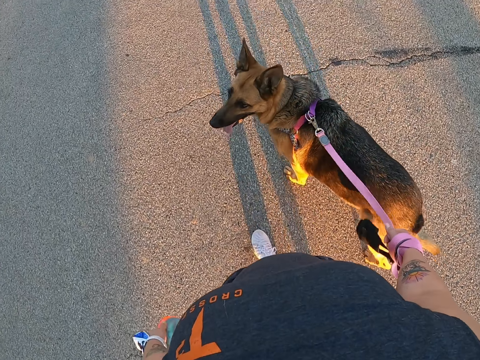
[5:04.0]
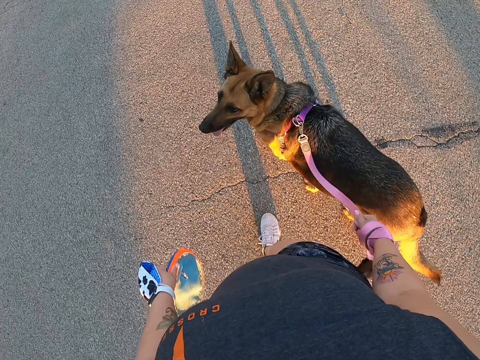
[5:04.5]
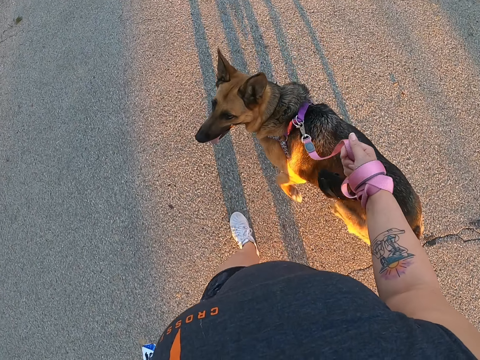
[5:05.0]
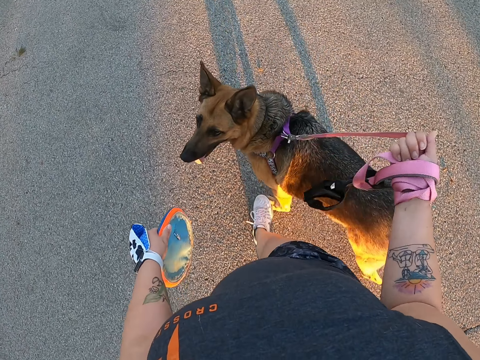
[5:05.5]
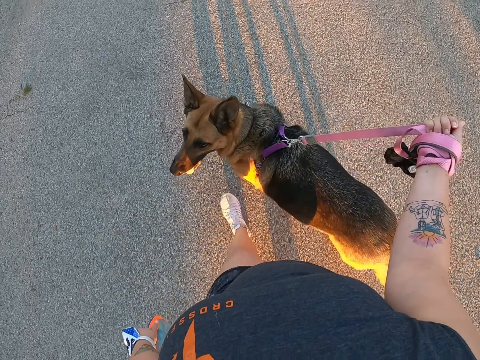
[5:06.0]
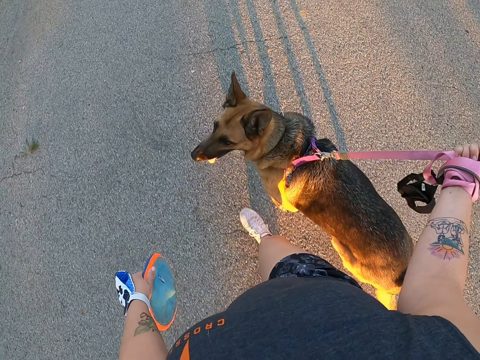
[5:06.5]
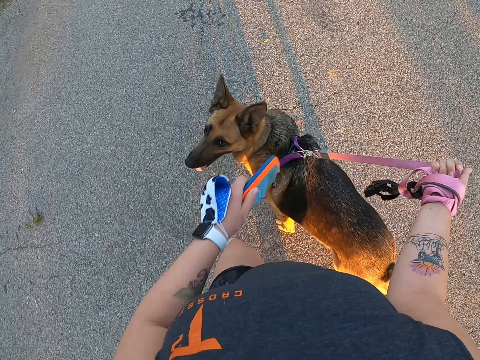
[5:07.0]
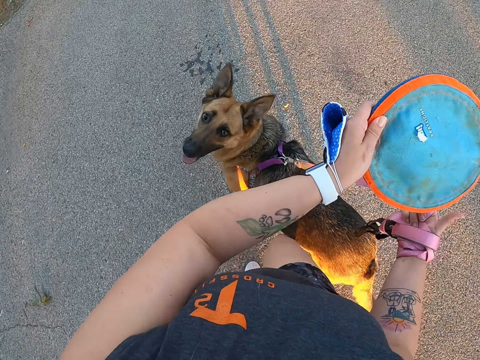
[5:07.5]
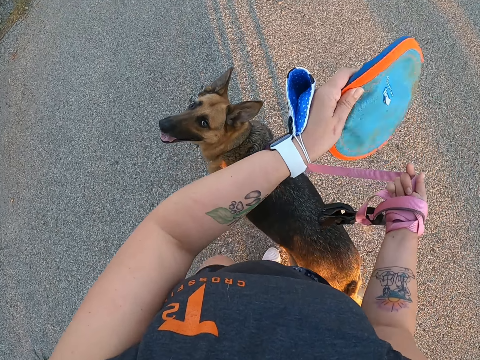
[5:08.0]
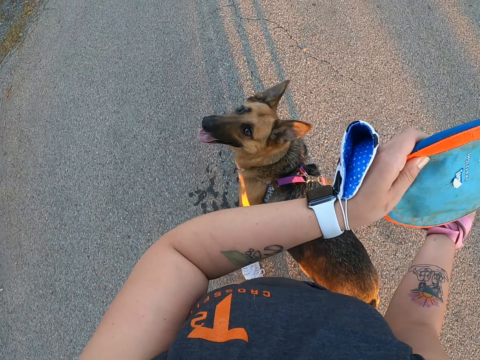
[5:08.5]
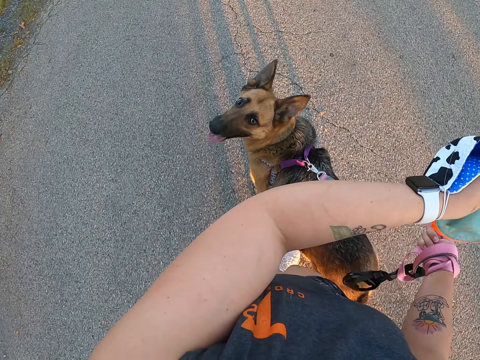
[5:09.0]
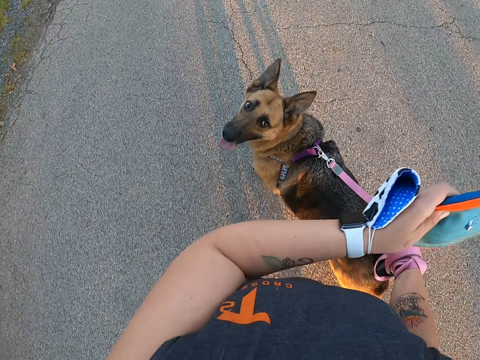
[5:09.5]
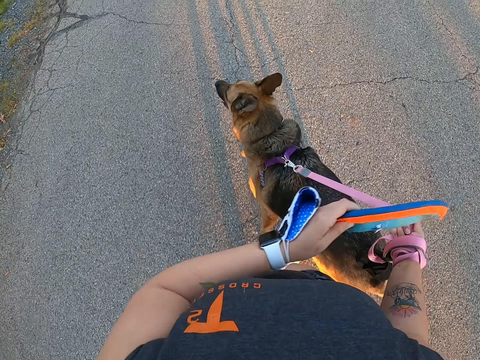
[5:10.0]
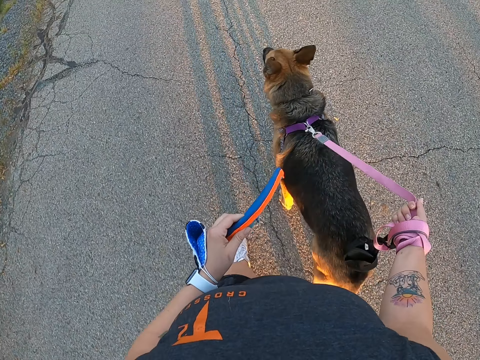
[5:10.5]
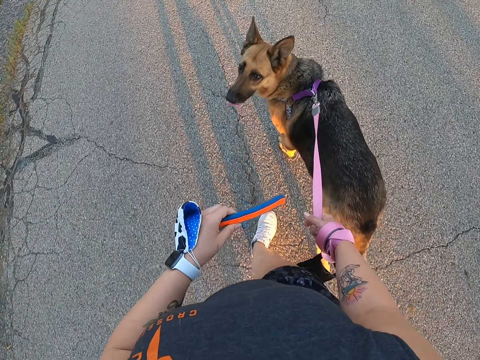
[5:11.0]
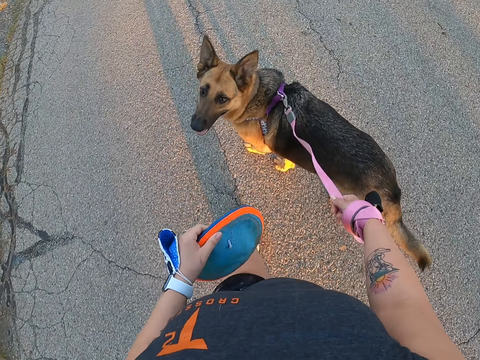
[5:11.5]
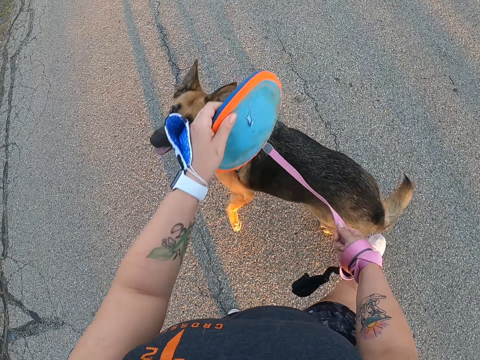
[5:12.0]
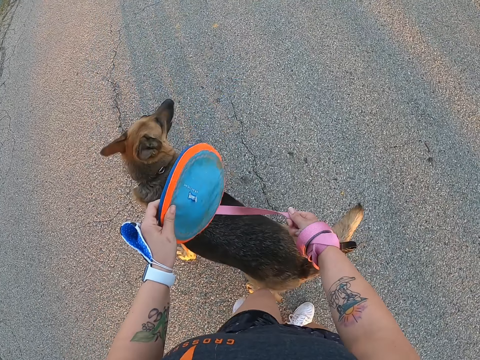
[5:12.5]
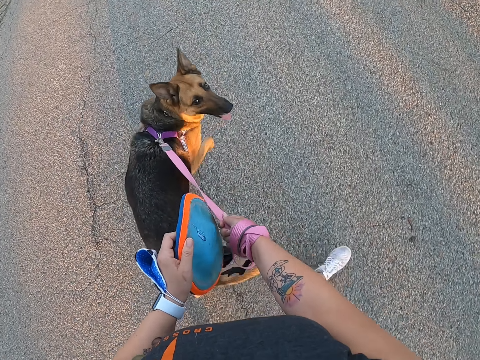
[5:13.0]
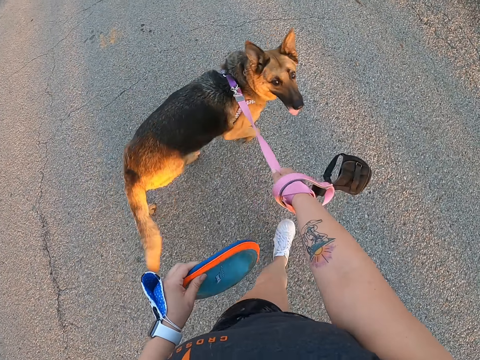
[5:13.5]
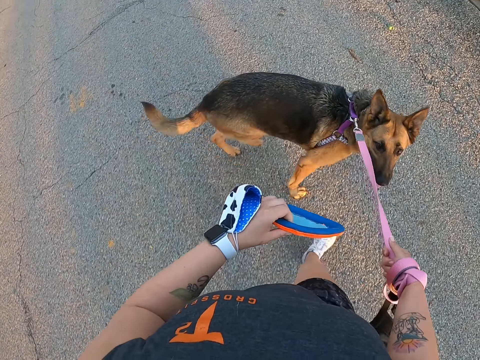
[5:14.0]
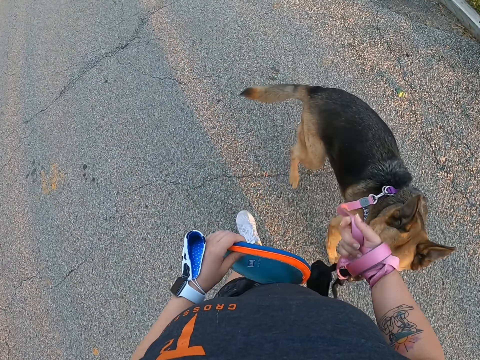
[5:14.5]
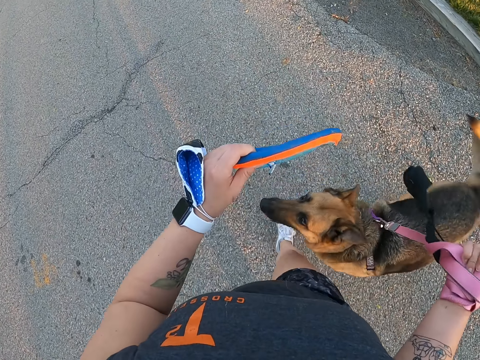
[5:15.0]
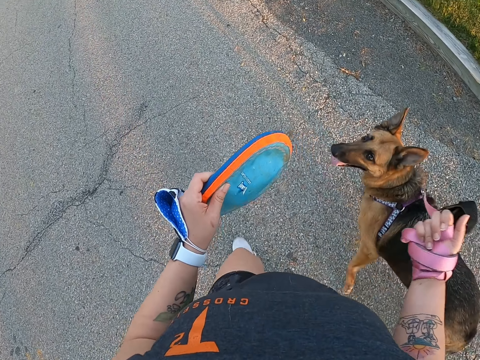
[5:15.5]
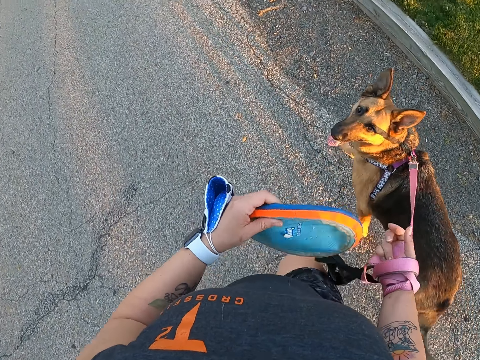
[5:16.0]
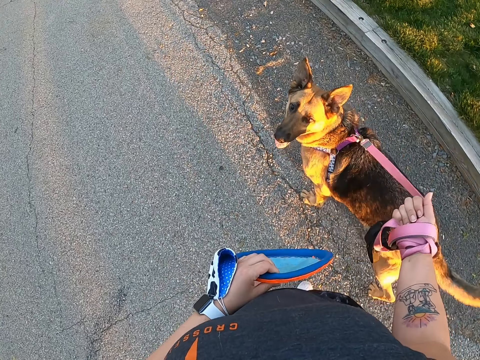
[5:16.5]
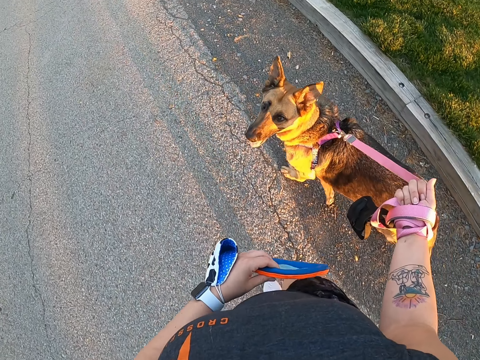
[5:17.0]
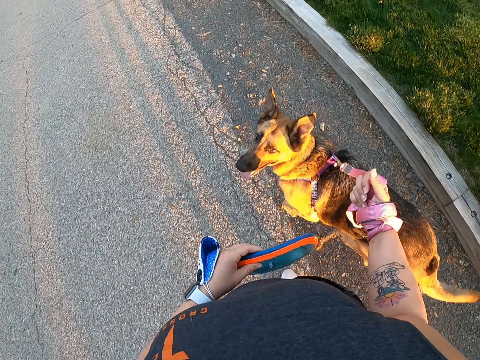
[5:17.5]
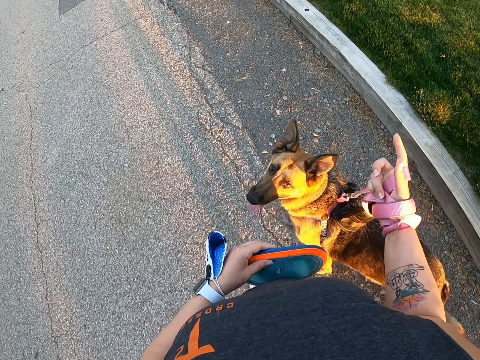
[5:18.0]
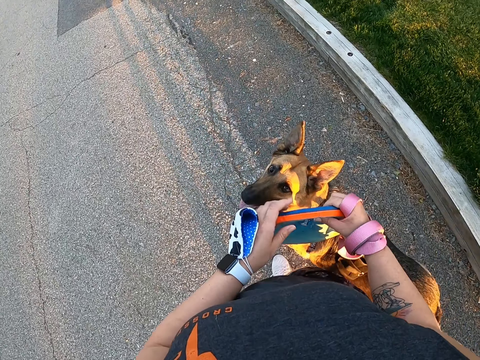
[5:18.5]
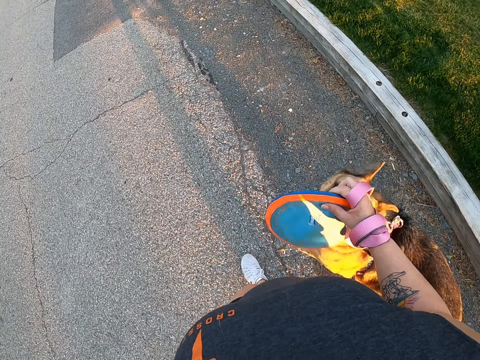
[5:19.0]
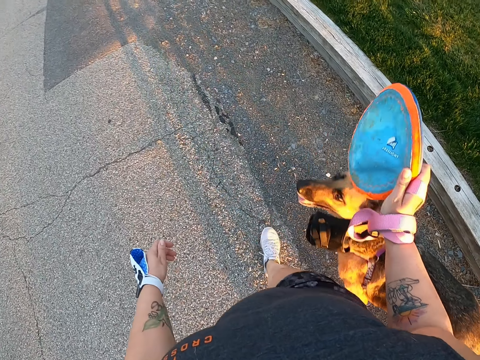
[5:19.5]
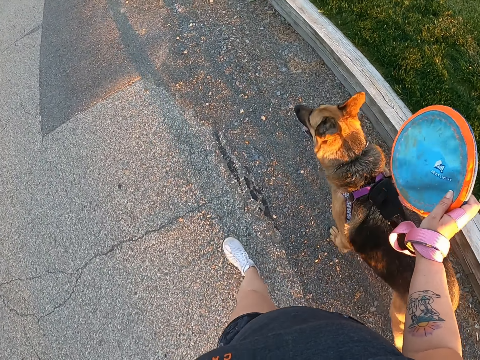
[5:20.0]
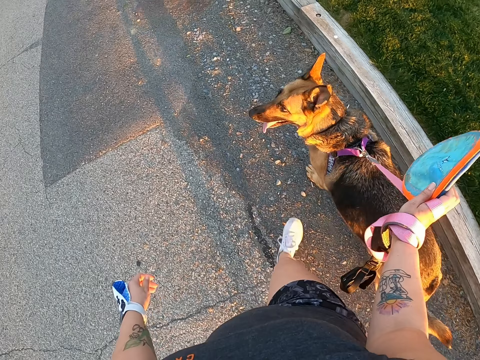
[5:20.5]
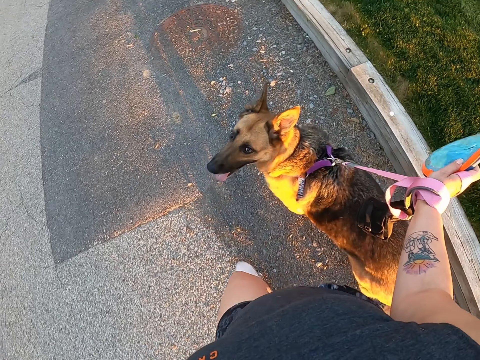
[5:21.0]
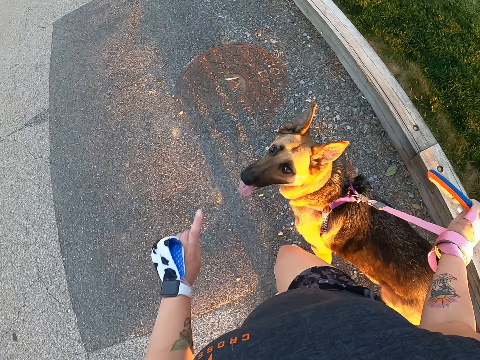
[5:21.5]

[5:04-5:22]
The camera wearer moves her hand. She walks. She moves her hand. She moves the frisbee from her left hand to her right hand.

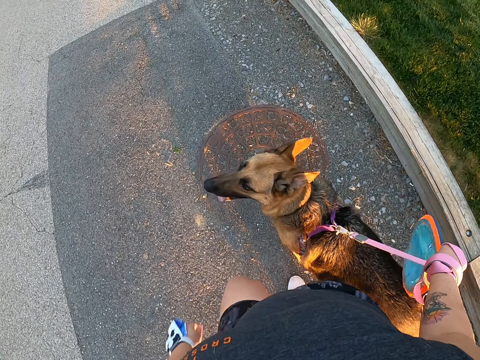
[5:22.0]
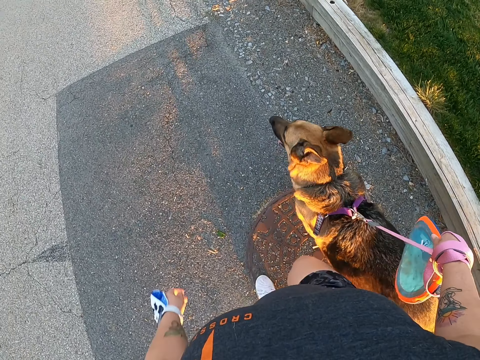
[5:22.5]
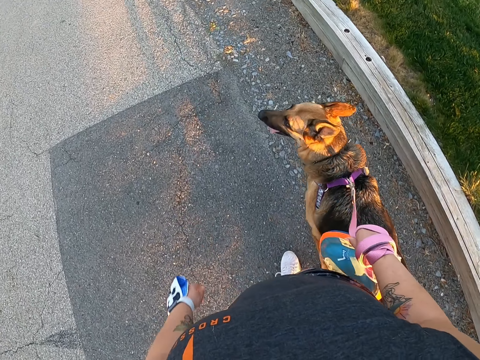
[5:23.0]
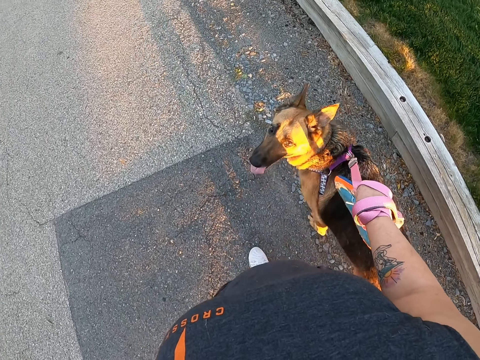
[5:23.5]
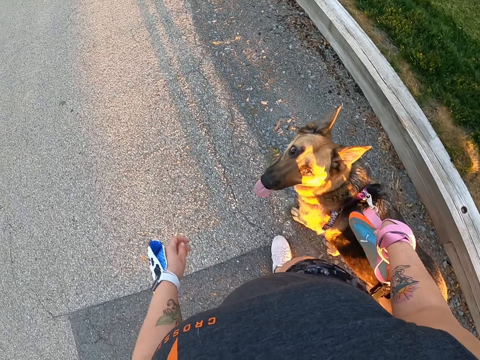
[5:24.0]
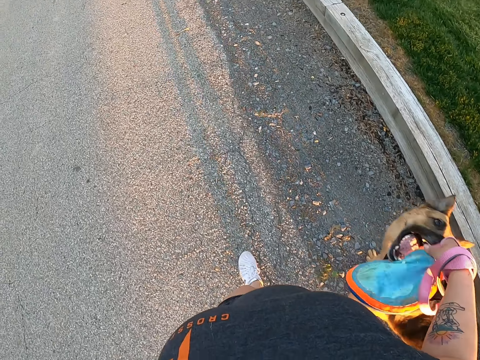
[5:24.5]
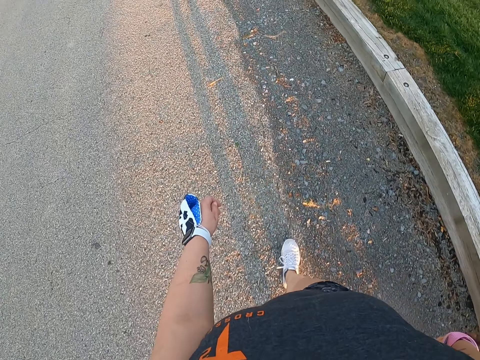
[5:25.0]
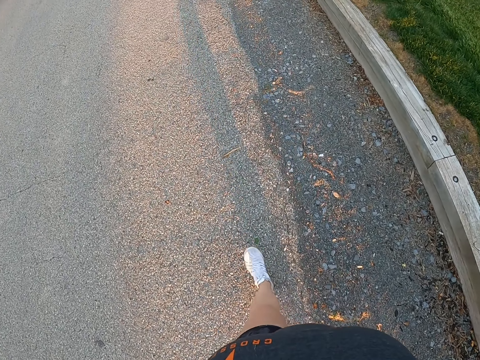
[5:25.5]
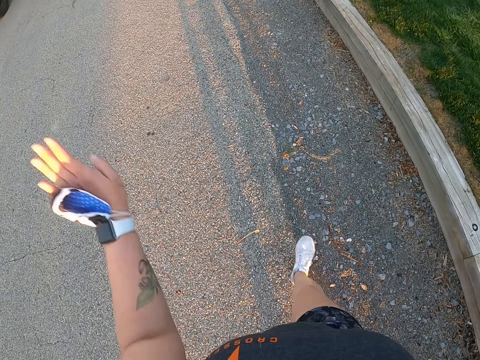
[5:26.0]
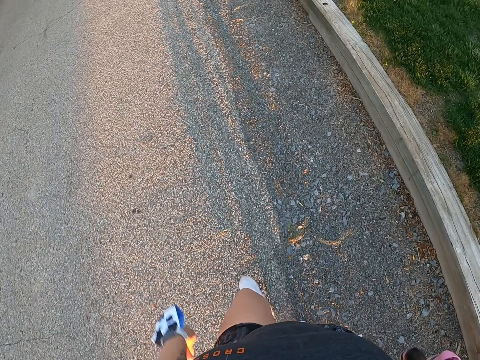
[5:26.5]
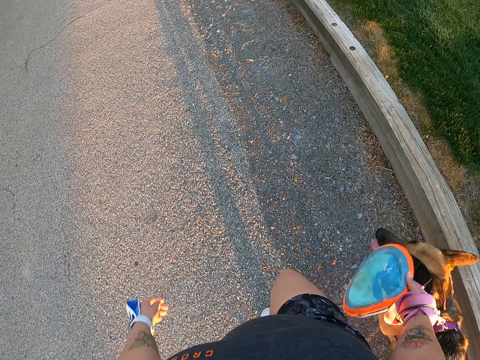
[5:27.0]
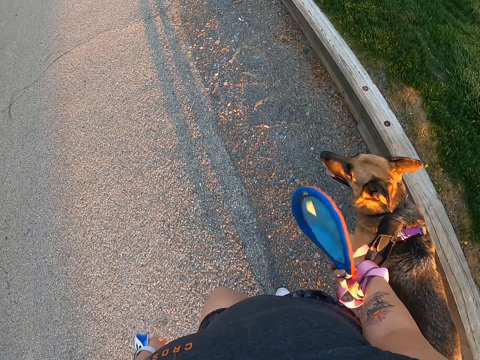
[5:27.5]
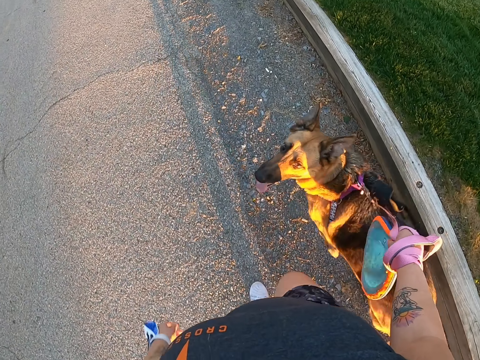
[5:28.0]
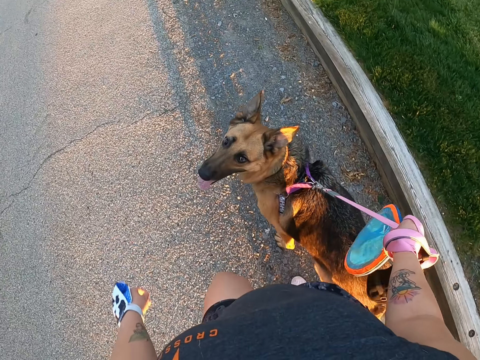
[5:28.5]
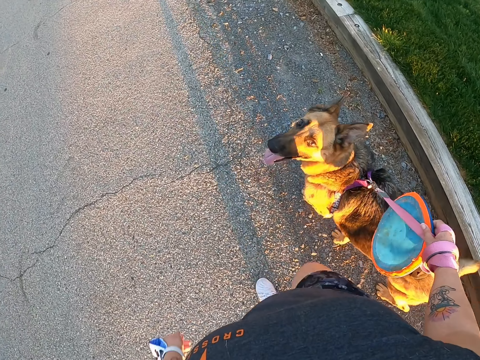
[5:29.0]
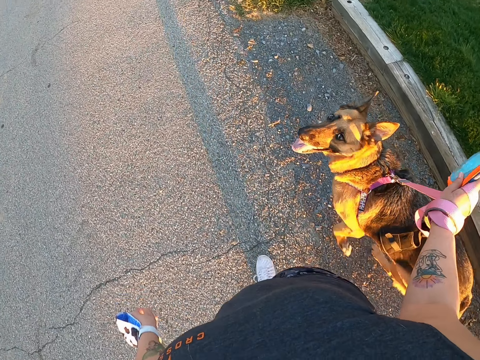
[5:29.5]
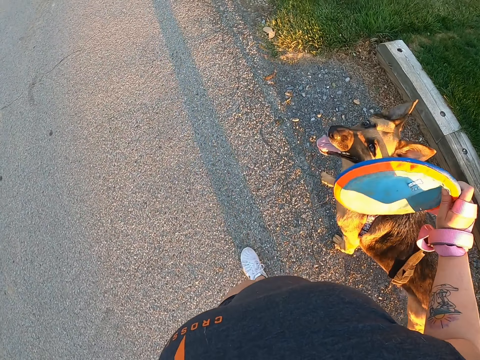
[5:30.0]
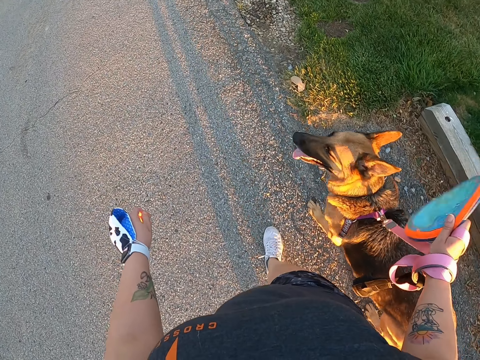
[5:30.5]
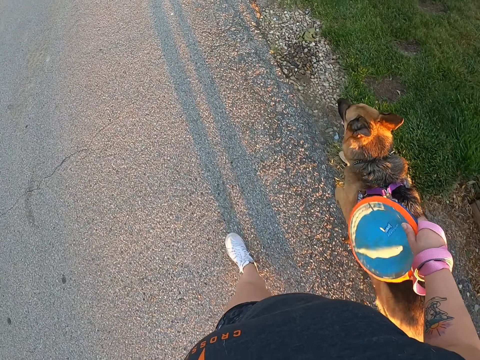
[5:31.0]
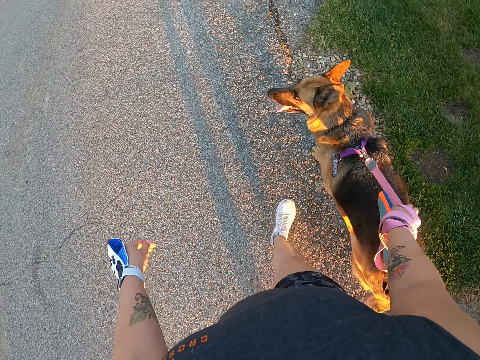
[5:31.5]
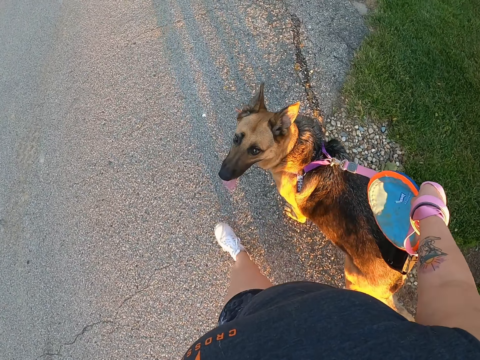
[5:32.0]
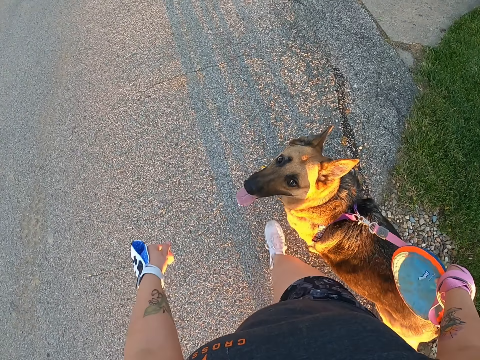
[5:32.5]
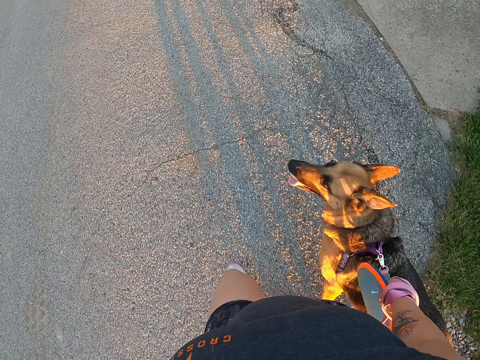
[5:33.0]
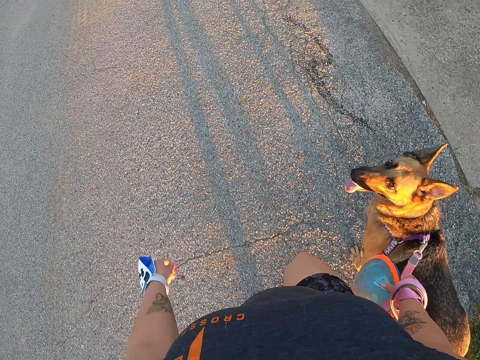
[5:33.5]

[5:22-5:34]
The camera wearer walks. She lifts her hand. She walks.
